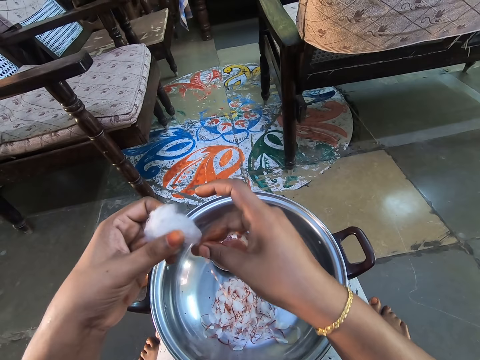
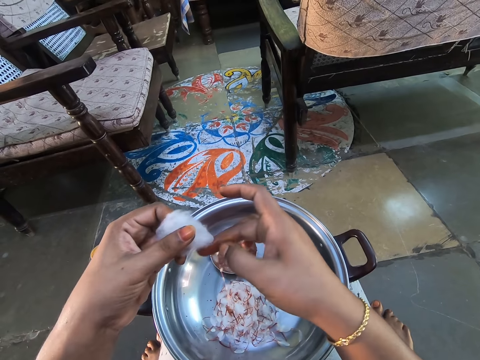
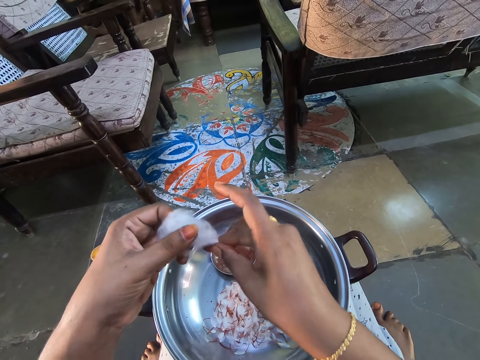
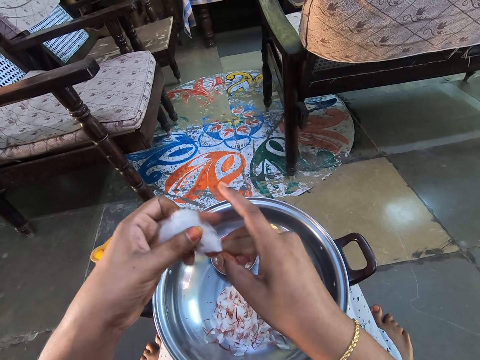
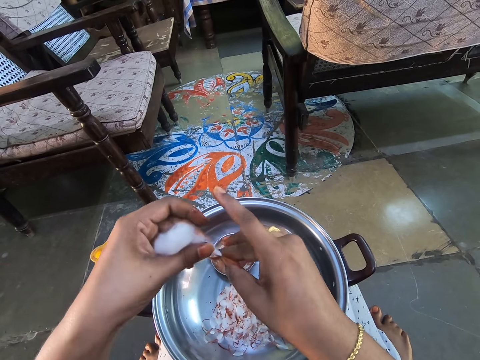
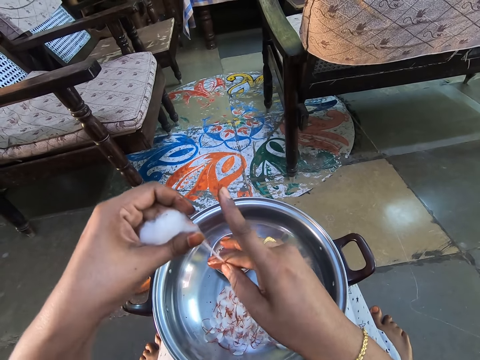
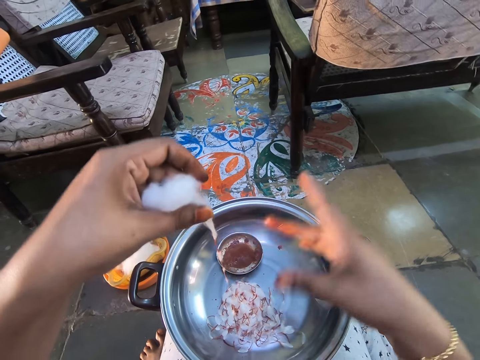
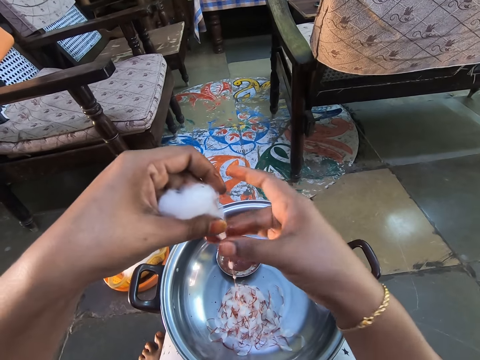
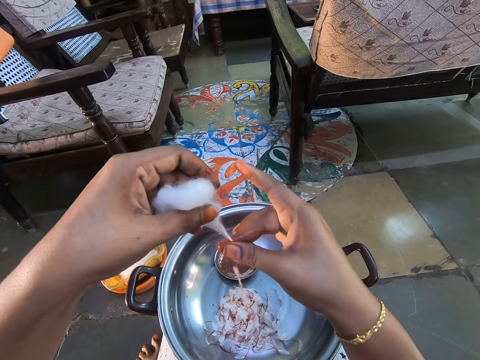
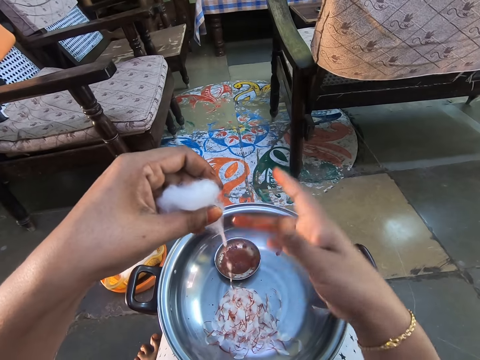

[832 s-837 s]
The camera wearer rolls the cotton with the paste.

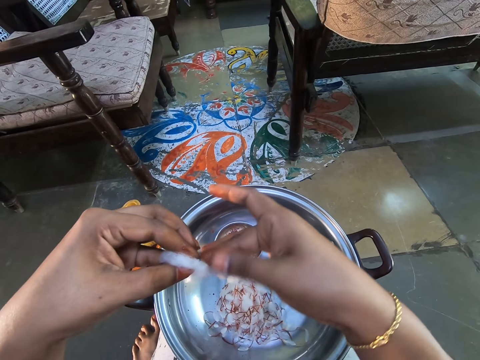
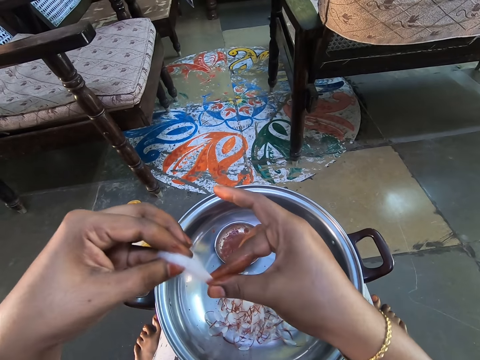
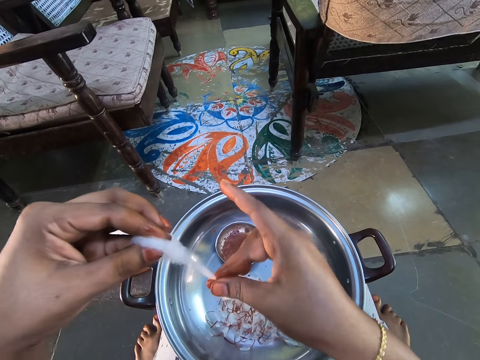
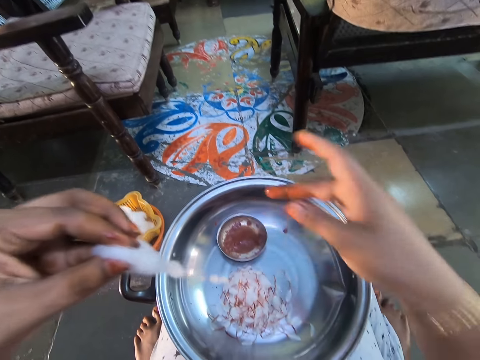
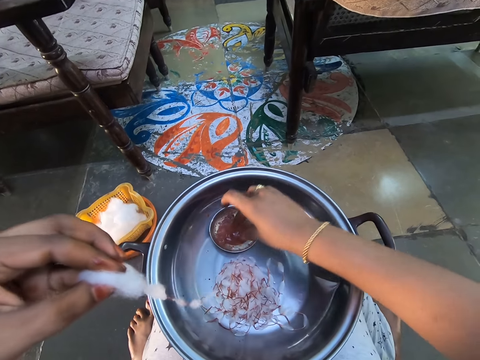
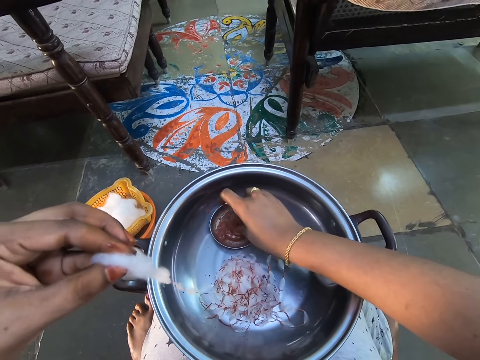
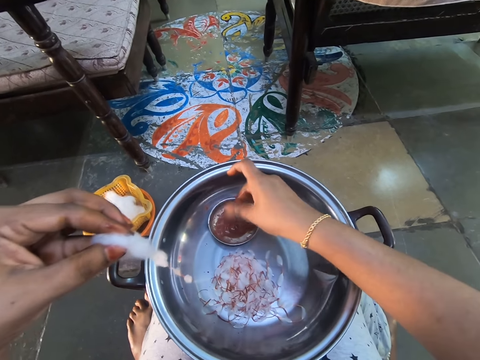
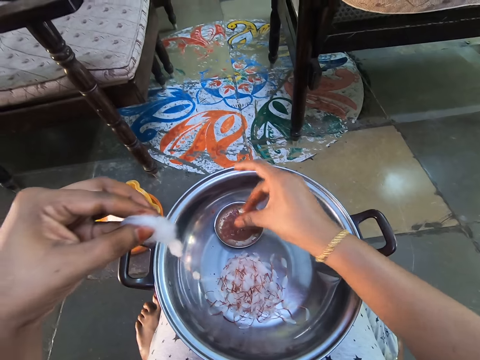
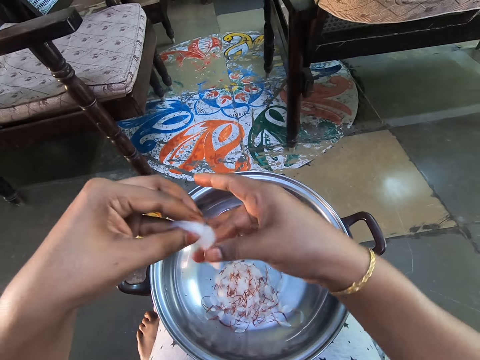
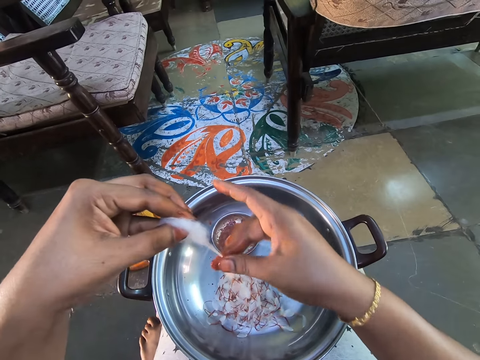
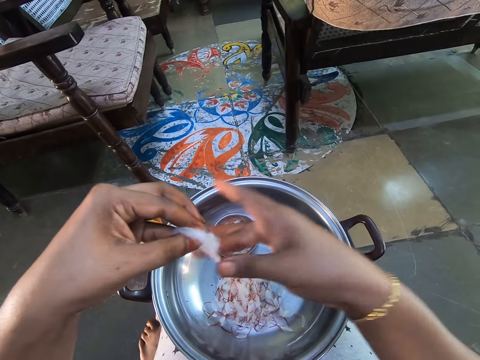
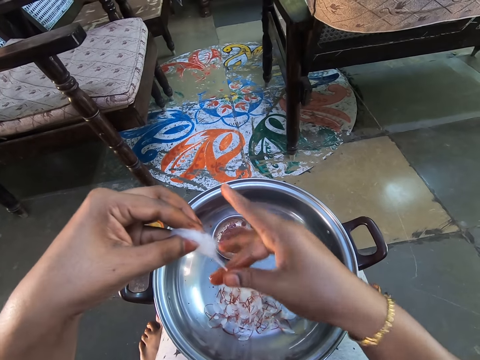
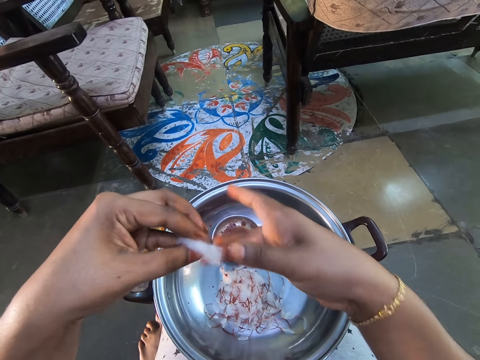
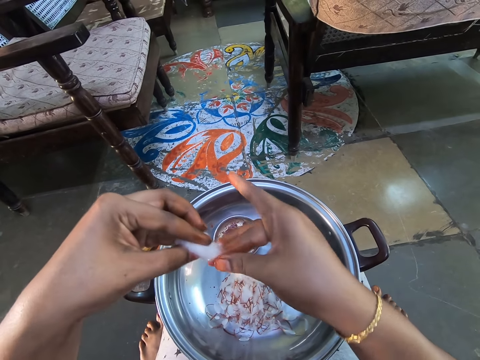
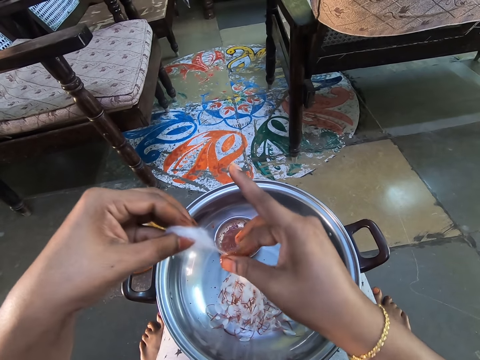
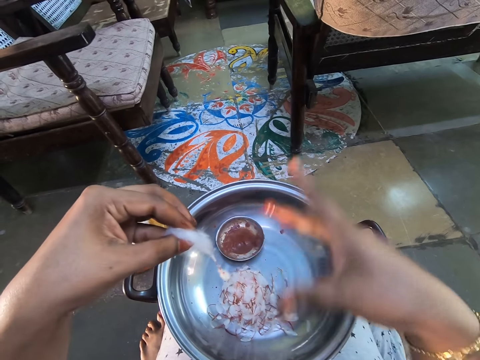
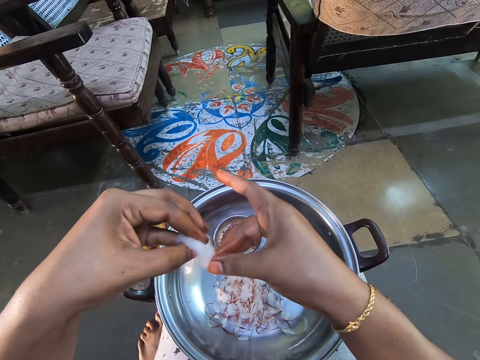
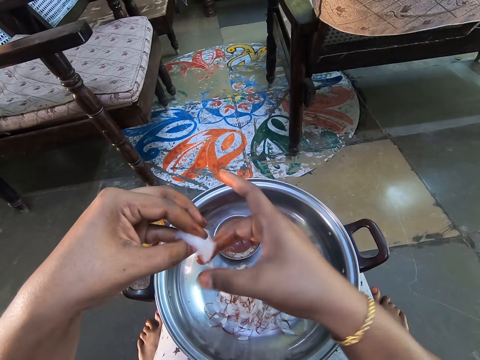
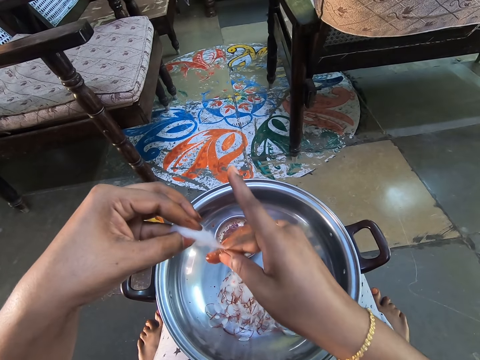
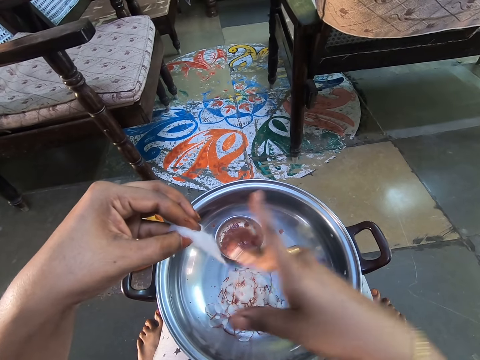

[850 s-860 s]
The camera wearer dips fingers into the paste or paint. She rubs the paste in between her fingers. She rolls the cotton with the paste.

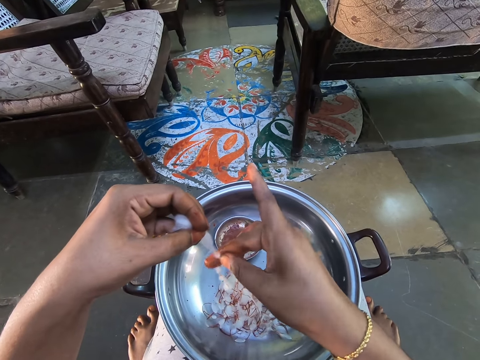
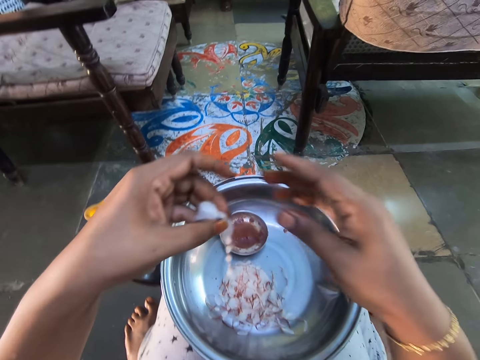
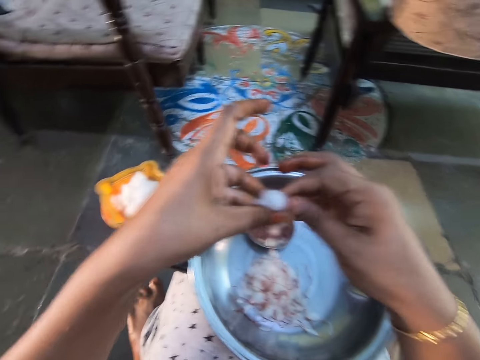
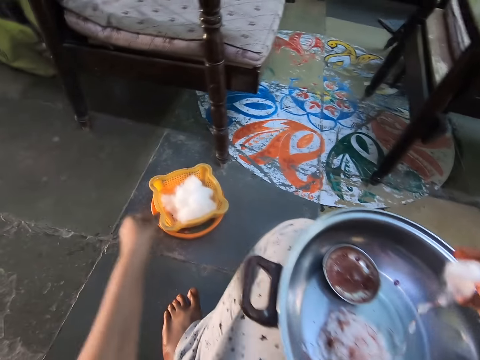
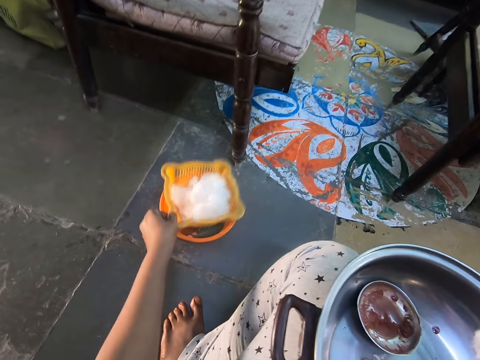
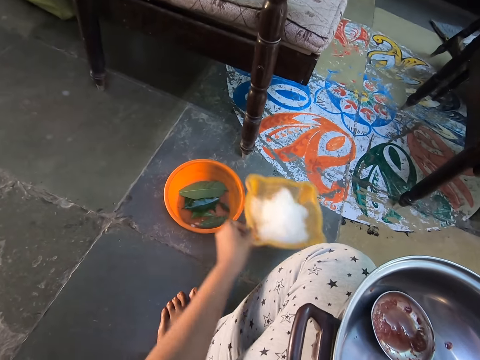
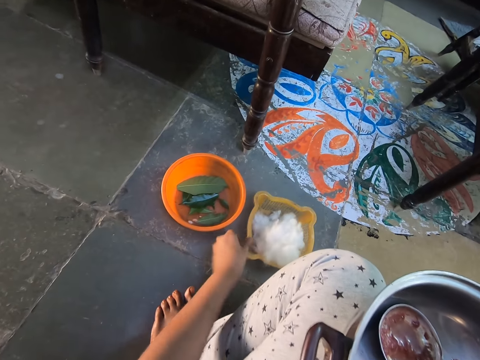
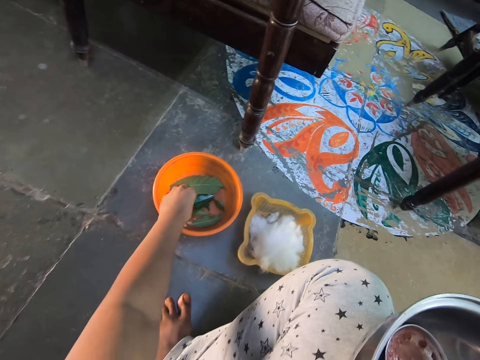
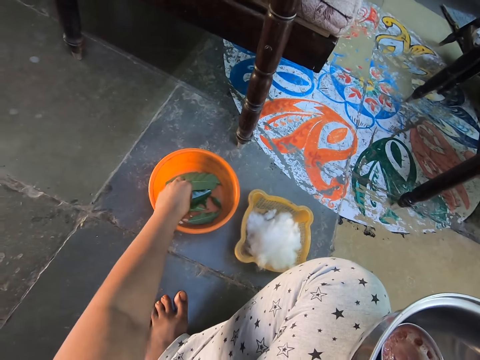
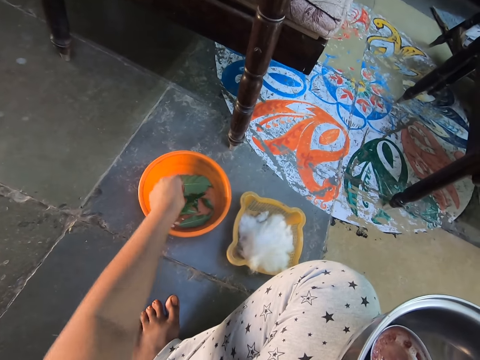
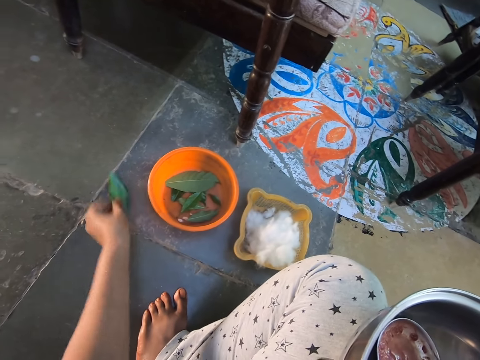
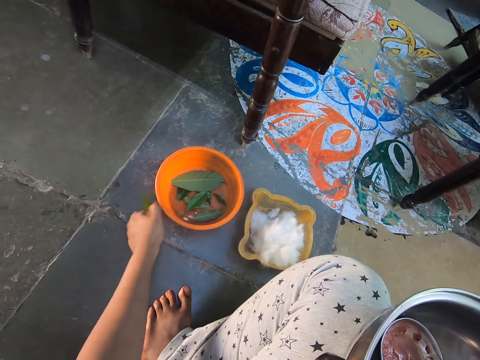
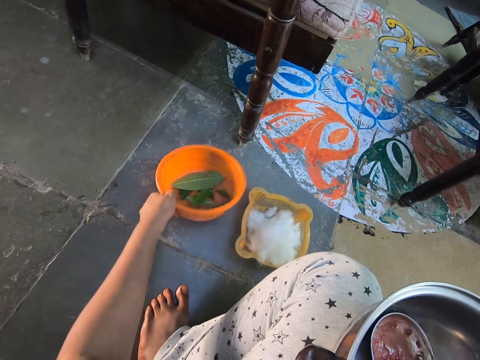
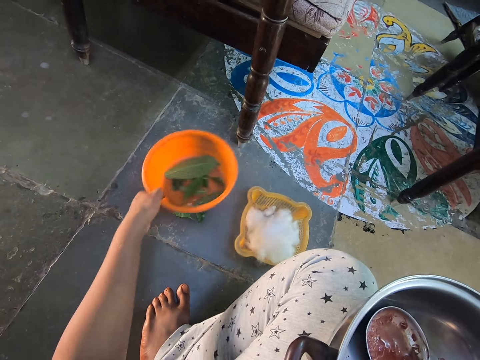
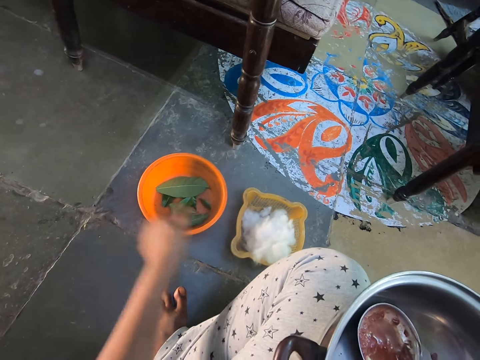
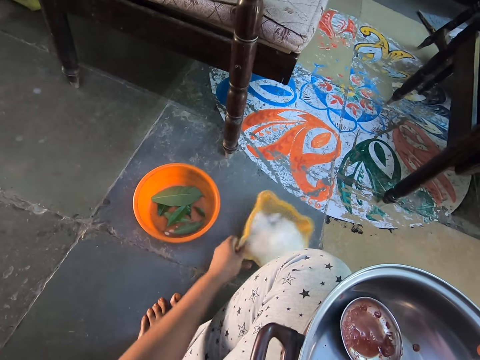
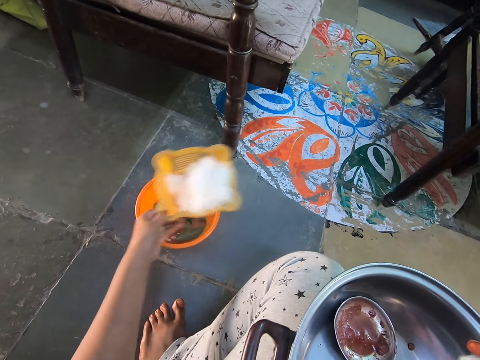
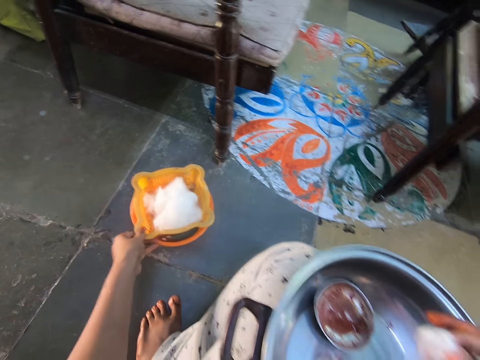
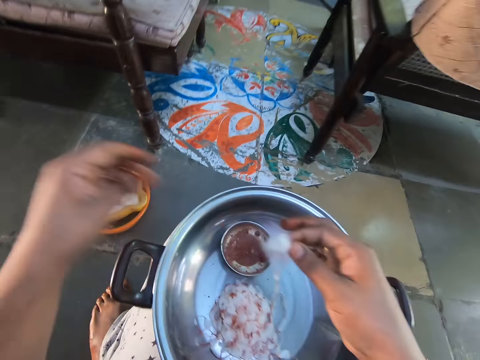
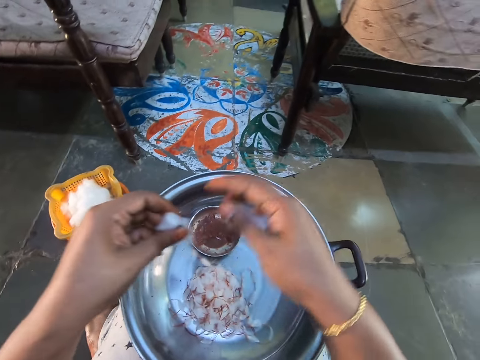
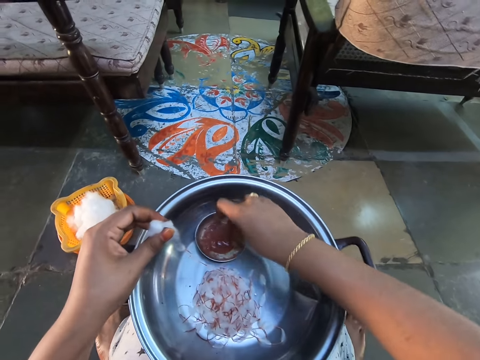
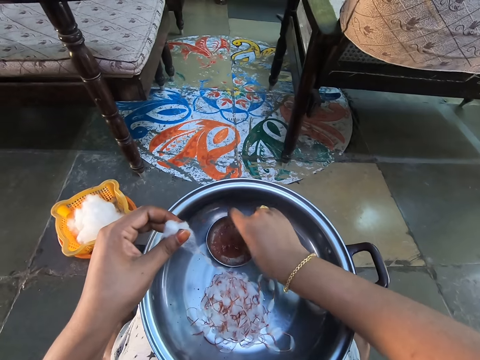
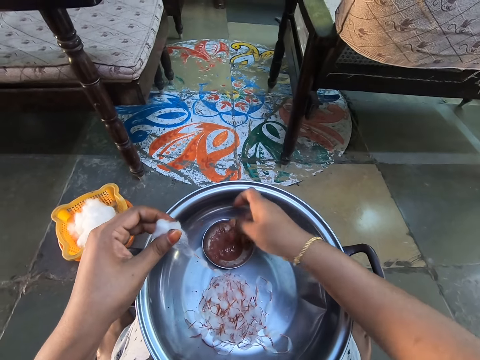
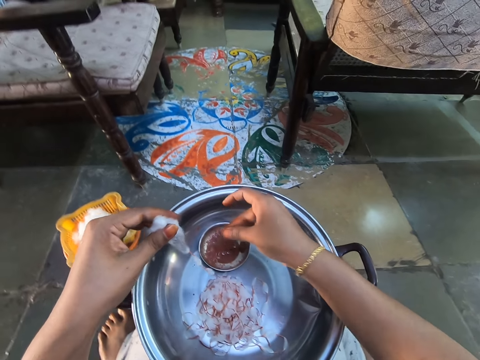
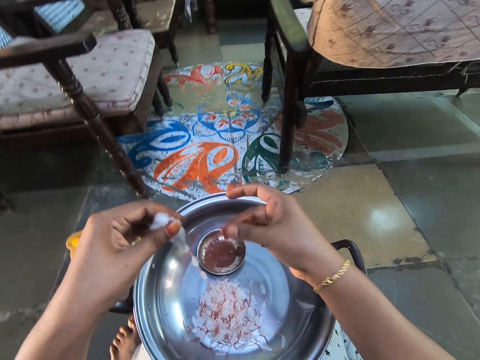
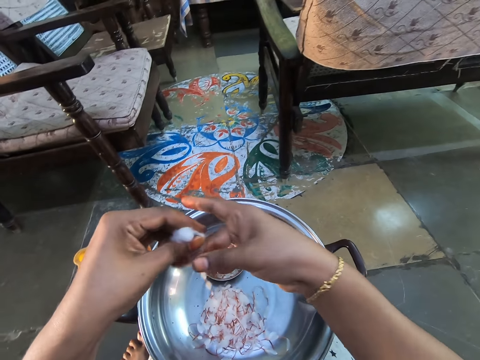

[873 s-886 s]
The camera wearer takes the container basket. She puts the container basket on the floor. She takes a leaf from the basin and puts the leaf on the floor. She takes the basin and puts the basin on the leaf. She takes the container basket from the floor and puts the container basket on the basin. She holds the cotton. She dips fingers into the paste or paint. She rubs the paste in between her fingers. She rolls the cotton with the paste.
